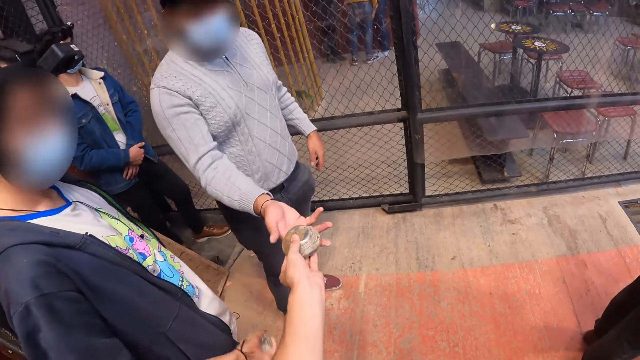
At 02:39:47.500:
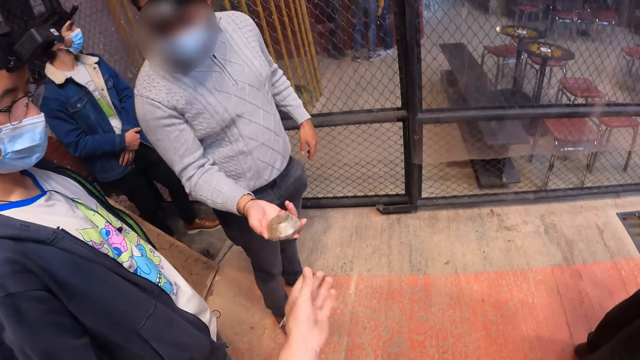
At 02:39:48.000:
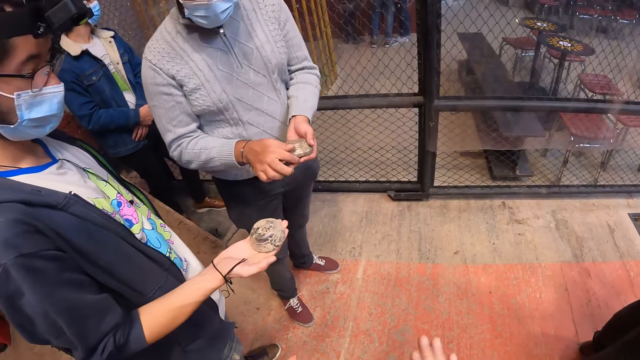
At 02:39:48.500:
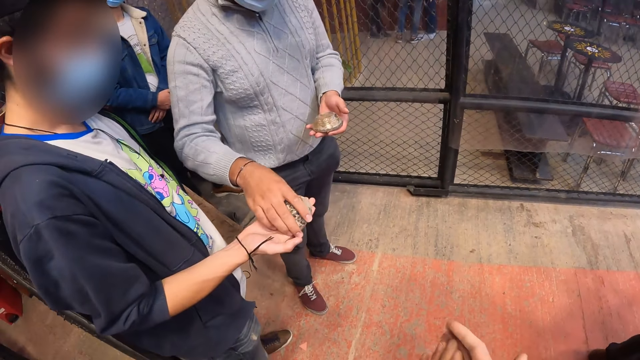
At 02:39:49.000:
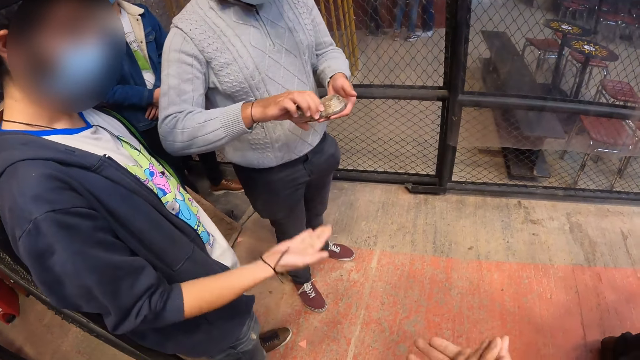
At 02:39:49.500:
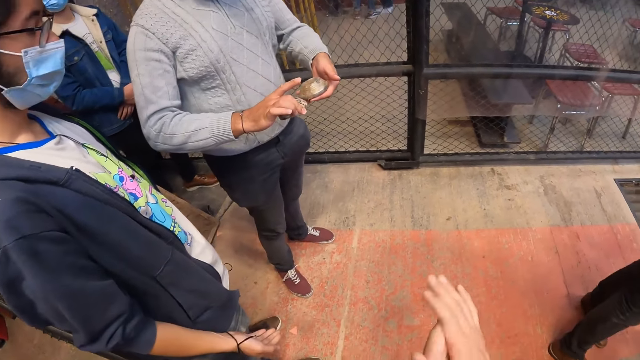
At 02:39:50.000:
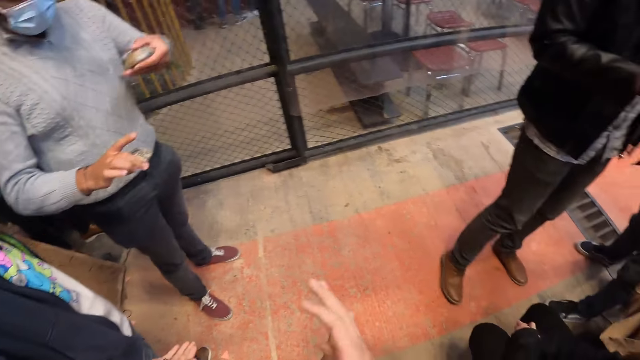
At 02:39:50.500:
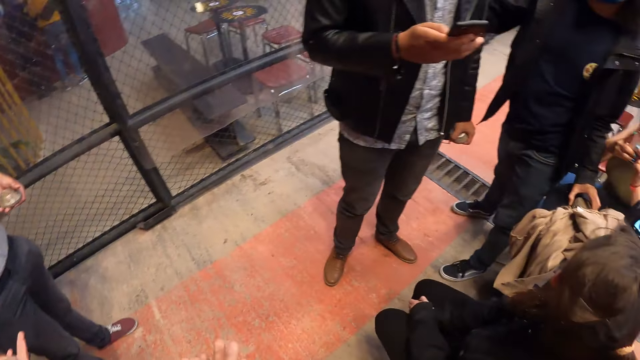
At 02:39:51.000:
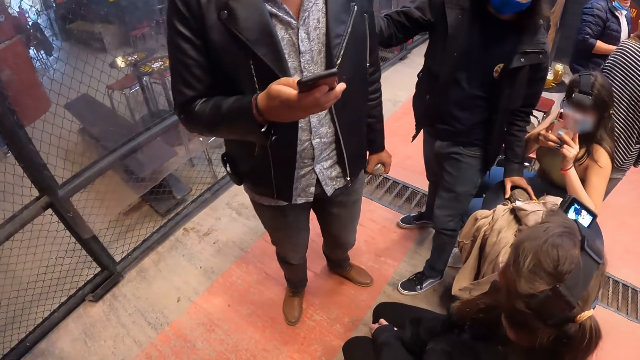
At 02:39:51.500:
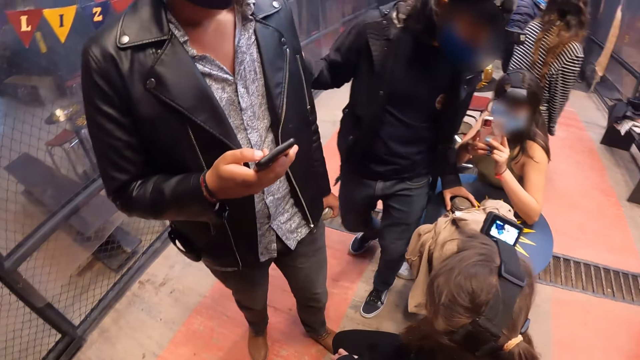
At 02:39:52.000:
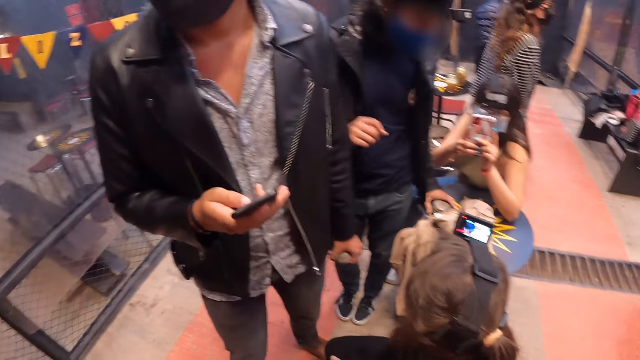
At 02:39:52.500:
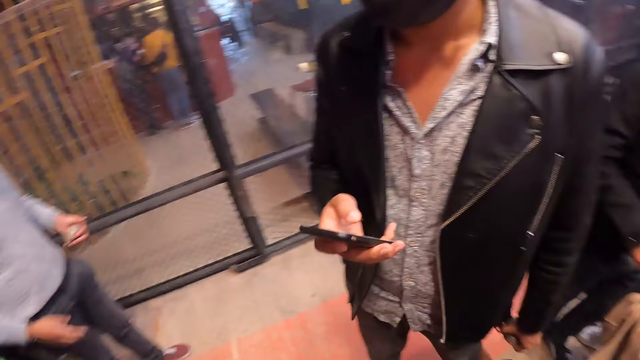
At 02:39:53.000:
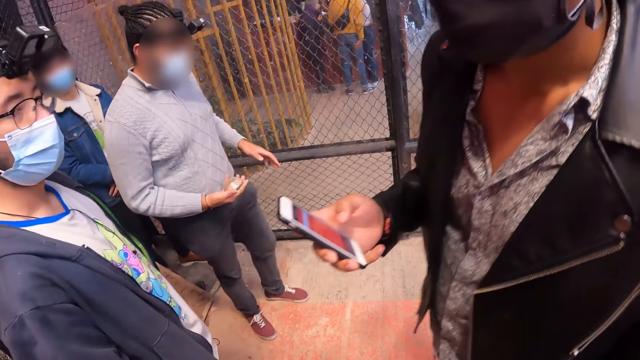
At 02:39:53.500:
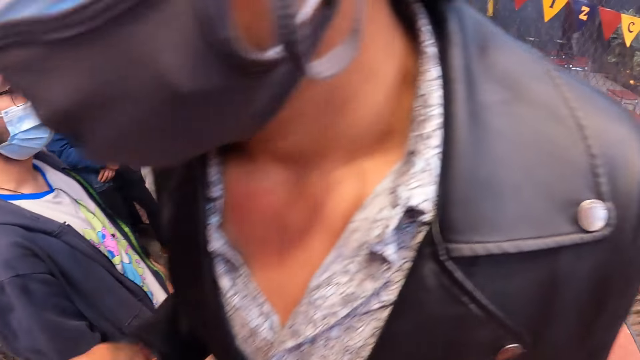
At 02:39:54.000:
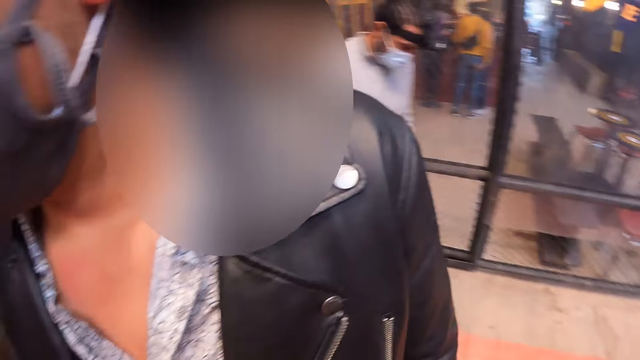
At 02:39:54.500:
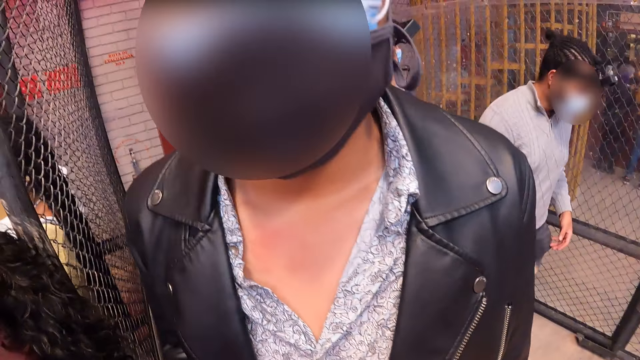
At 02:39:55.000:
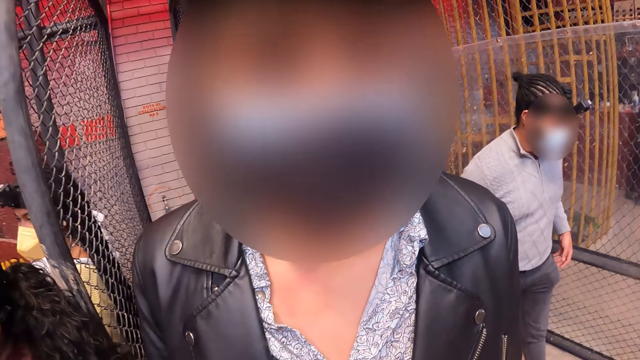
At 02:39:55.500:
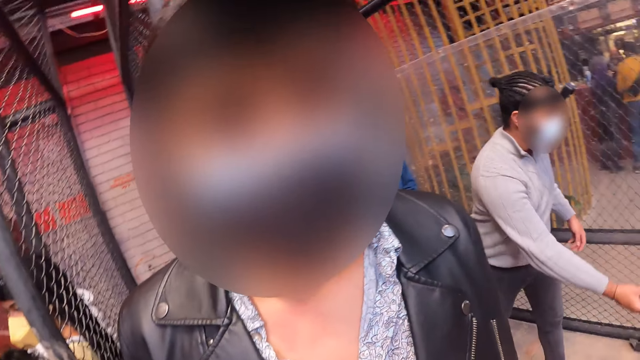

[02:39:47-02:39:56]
The camera wearer passes the metal disk to a man with their left hand. The man collects a metal disk from another man with his right hand. The camera wearer wipes their hands. A third man operates a phone with his right hand. The first man passes the metal disk to the second man with his right hand. A woman operates a phone with her hands. The camera wearer looks around.

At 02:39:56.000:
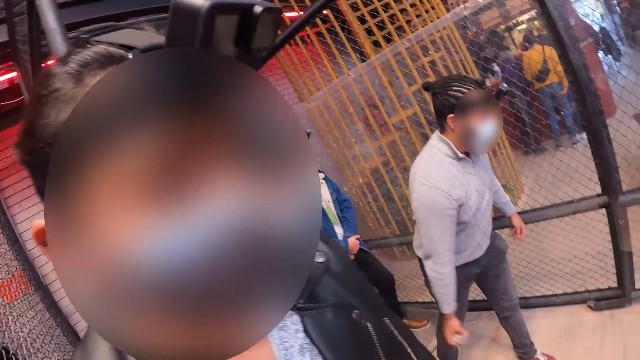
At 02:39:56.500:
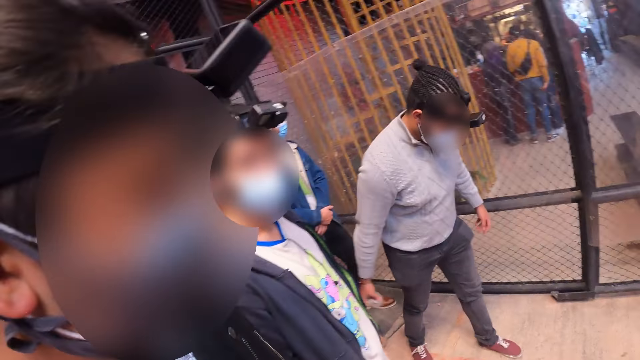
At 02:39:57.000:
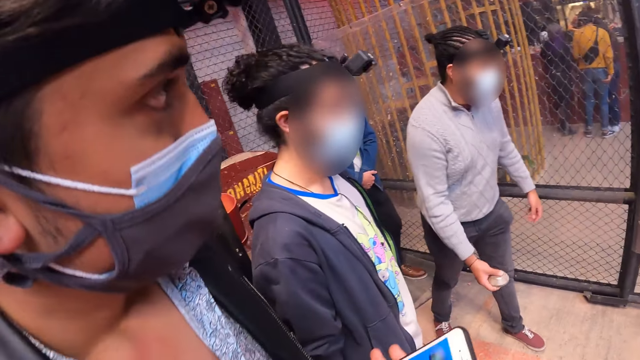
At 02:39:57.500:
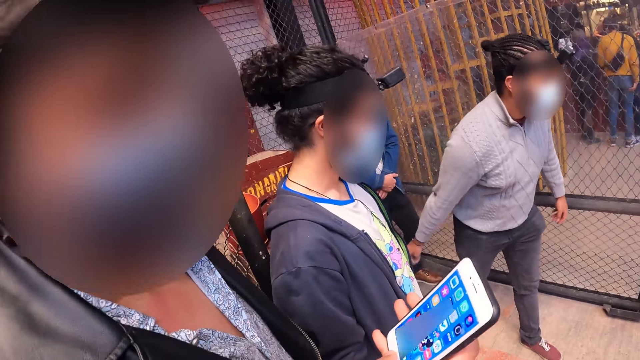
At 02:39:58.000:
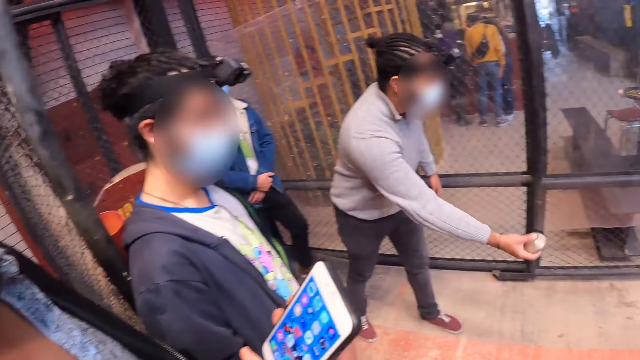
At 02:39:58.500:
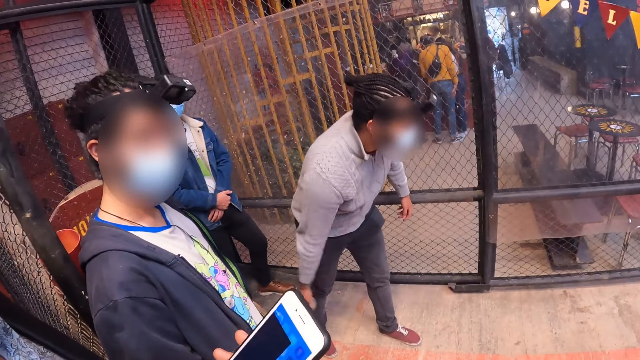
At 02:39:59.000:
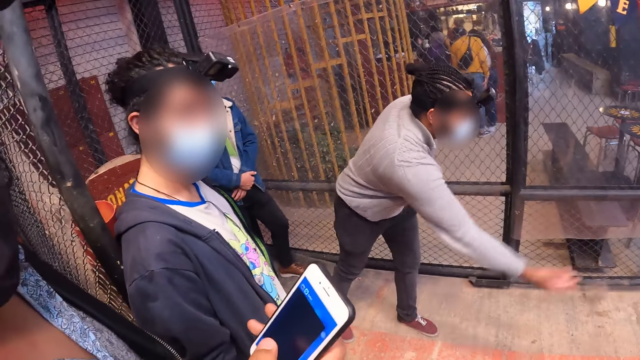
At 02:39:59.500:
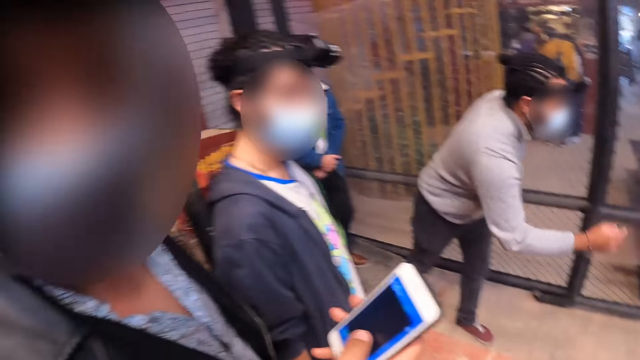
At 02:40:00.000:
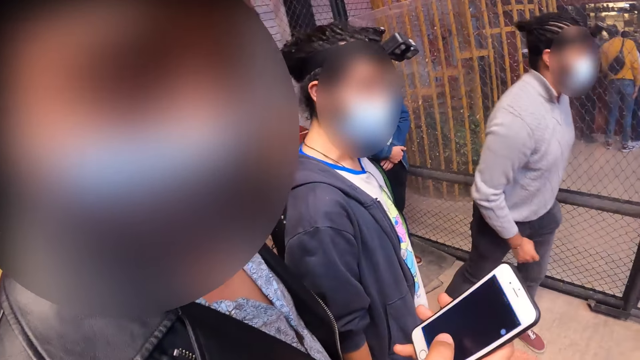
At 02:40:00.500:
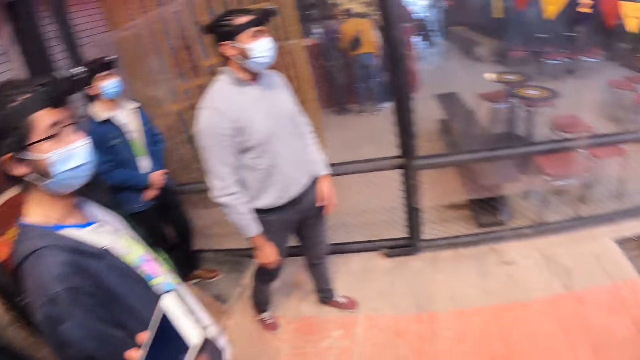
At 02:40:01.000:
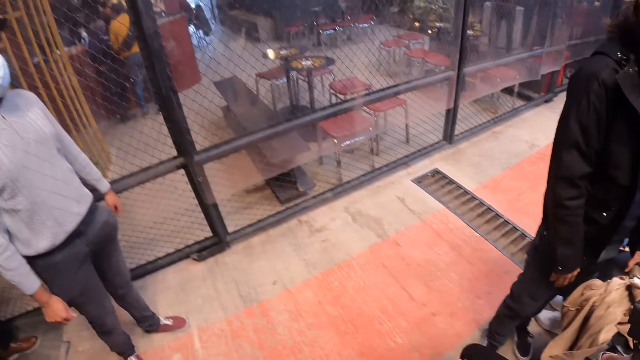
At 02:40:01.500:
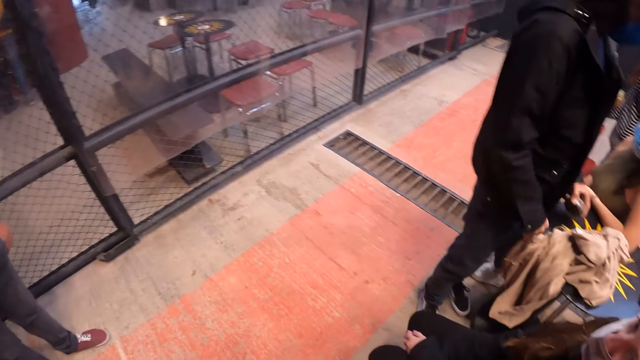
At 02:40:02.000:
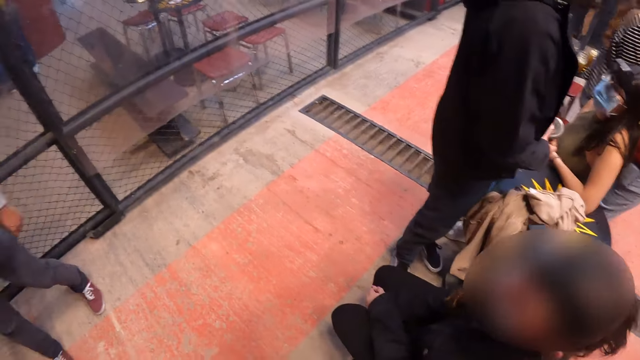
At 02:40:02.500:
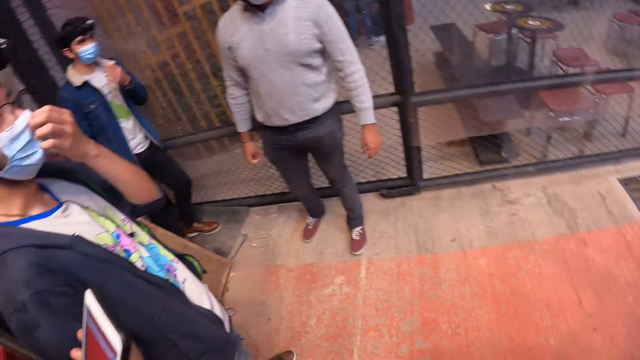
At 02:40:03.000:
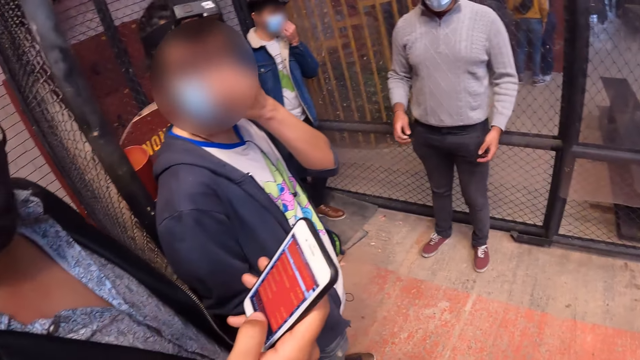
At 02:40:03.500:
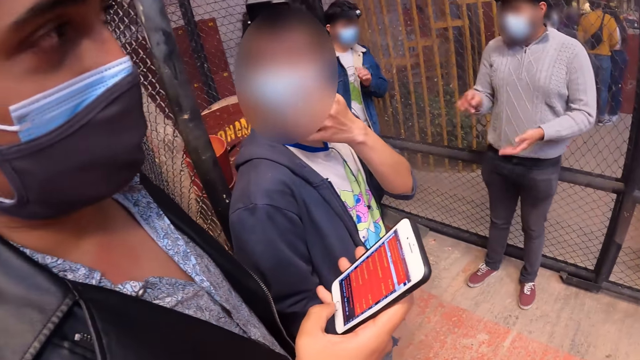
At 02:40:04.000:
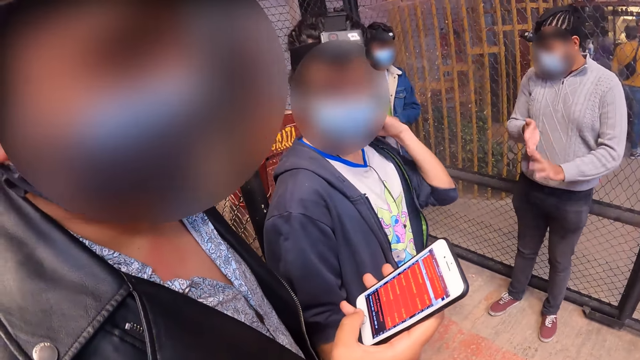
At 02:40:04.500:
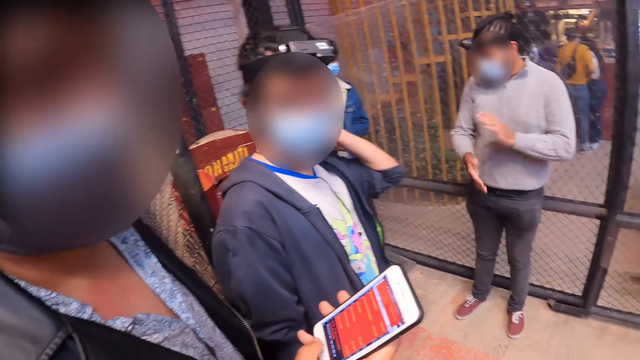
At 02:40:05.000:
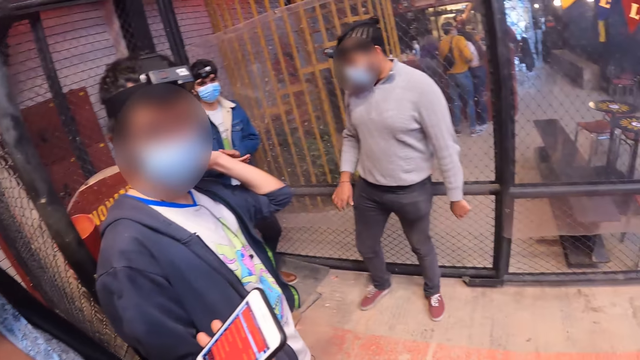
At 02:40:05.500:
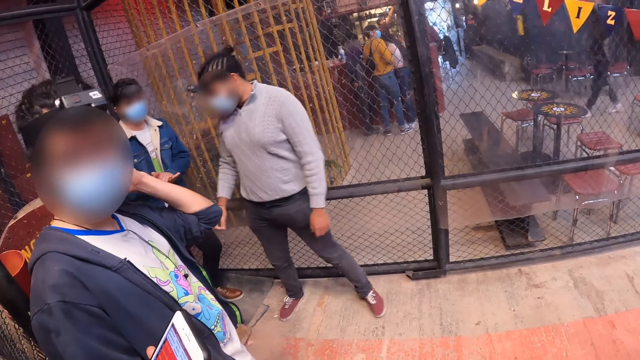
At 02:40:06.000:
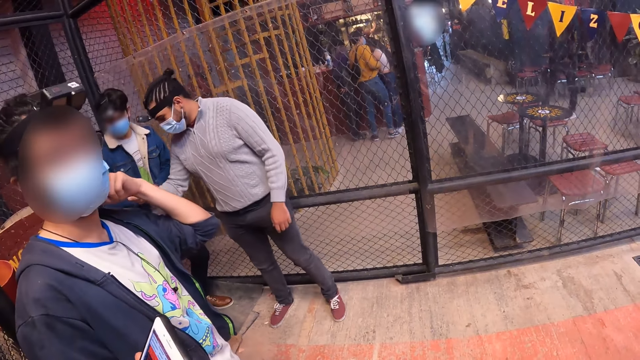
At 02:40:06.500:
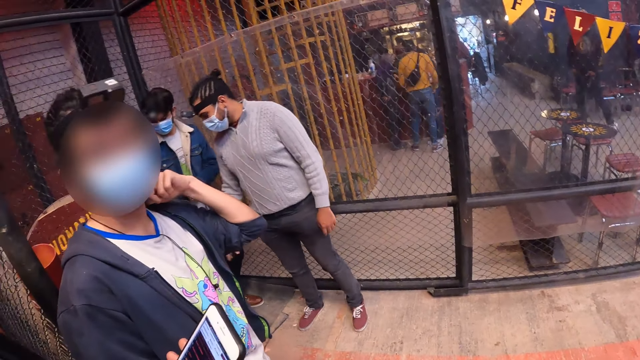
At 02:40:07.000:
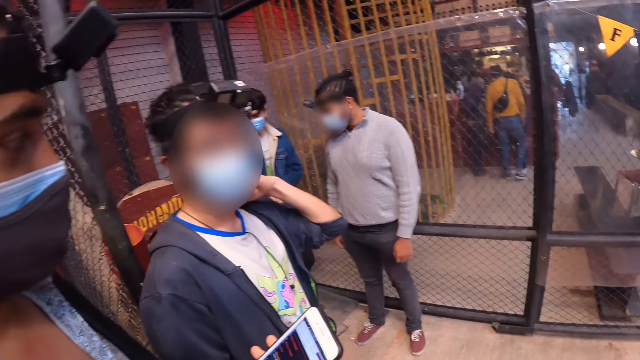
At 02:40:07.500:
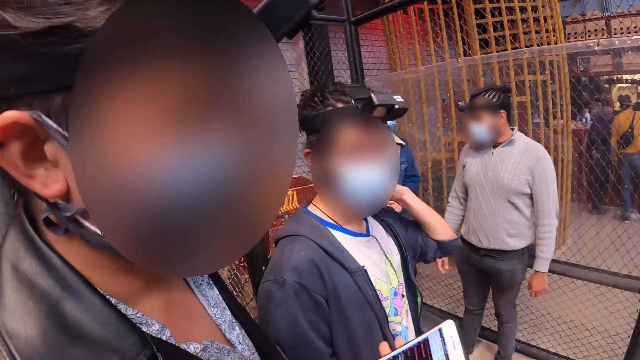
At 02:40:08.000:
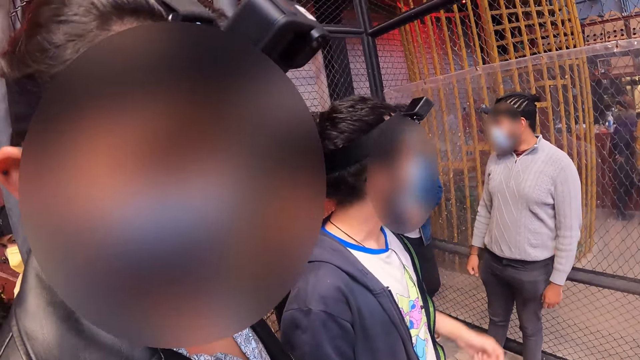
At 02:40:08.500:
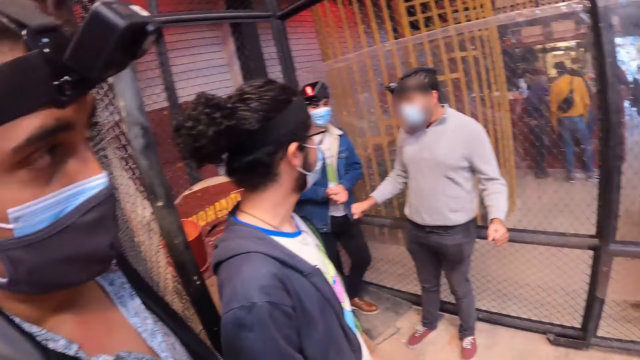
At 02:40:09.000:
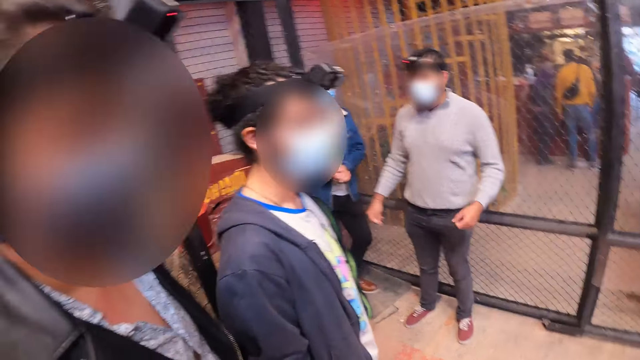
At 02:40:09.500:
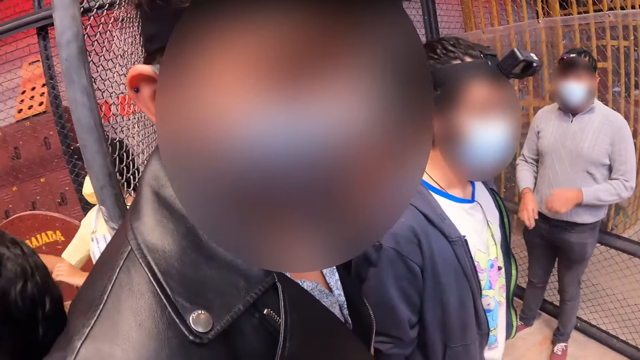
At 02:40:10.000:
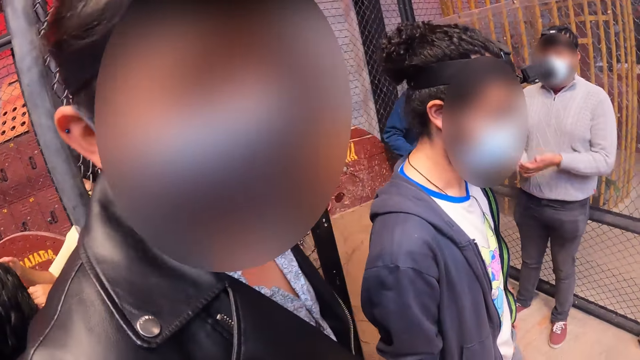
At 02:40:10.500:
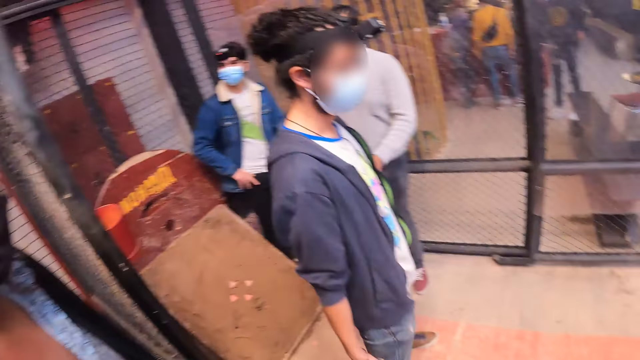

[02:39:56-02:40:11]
A man throws the metal disk towards the tray of mud with his right hand.
